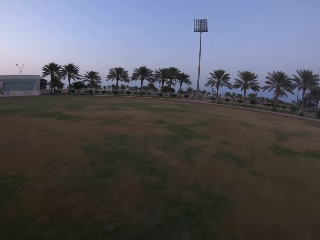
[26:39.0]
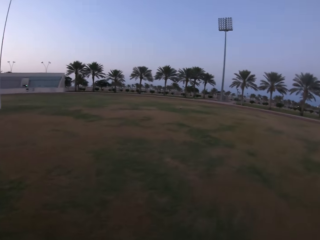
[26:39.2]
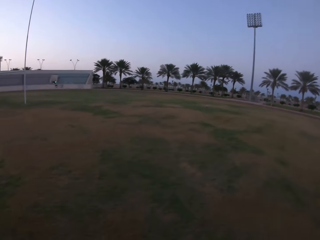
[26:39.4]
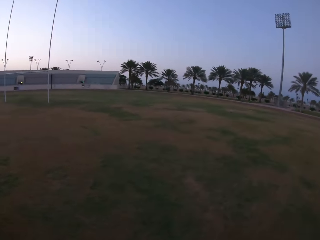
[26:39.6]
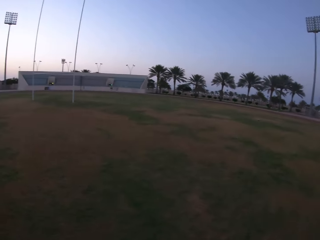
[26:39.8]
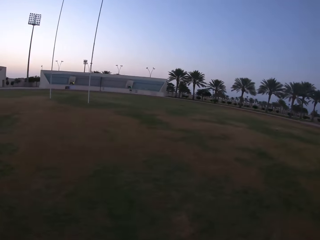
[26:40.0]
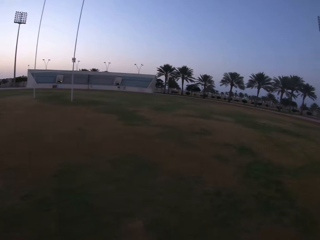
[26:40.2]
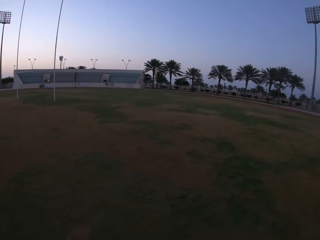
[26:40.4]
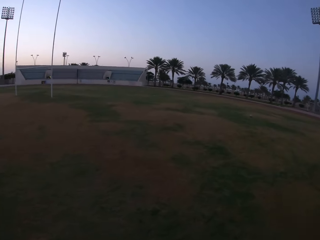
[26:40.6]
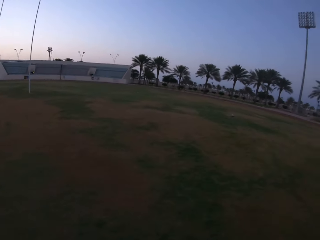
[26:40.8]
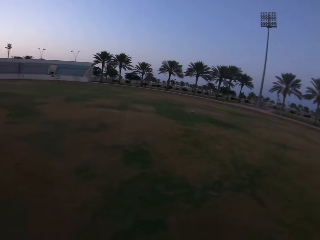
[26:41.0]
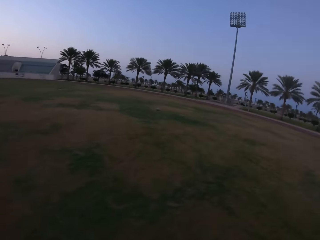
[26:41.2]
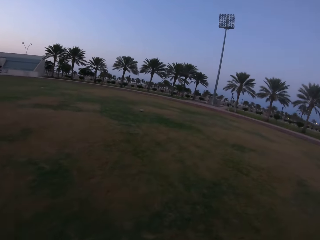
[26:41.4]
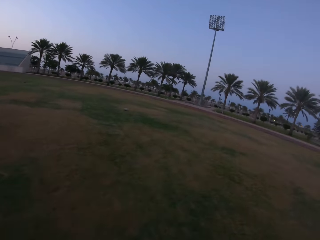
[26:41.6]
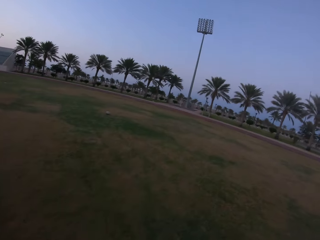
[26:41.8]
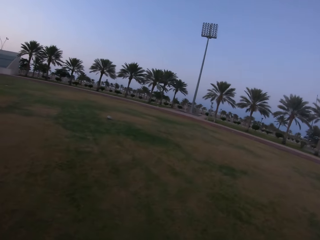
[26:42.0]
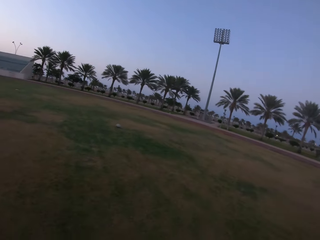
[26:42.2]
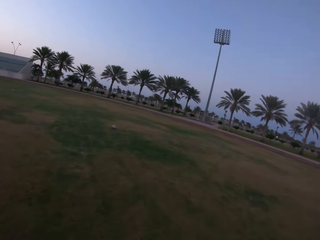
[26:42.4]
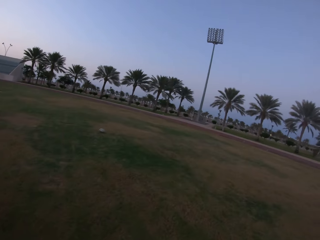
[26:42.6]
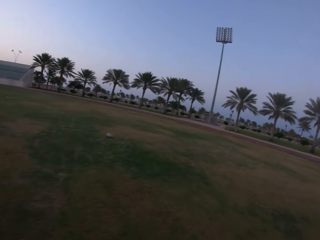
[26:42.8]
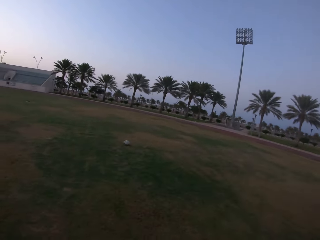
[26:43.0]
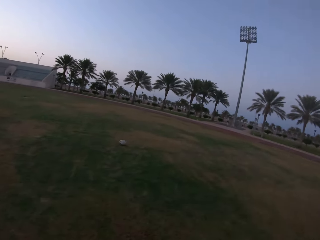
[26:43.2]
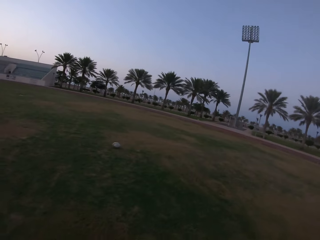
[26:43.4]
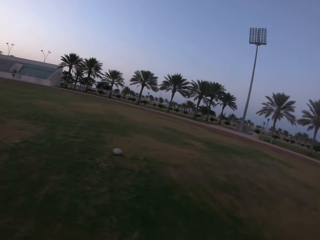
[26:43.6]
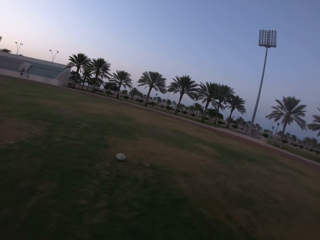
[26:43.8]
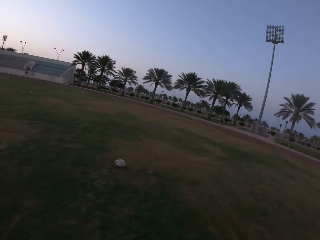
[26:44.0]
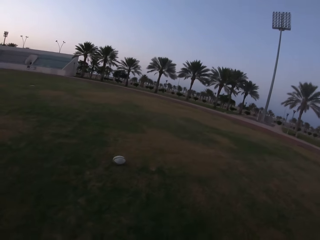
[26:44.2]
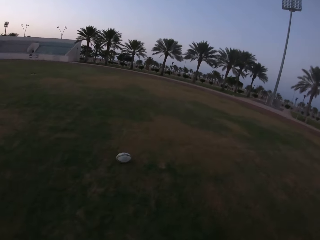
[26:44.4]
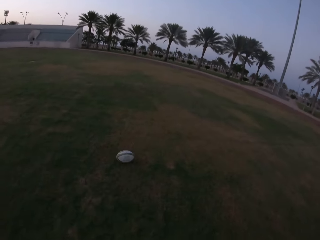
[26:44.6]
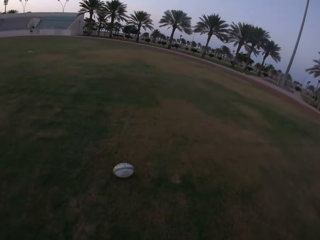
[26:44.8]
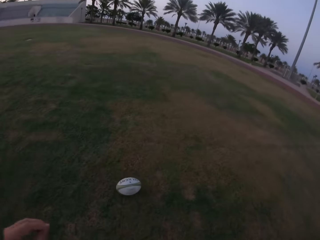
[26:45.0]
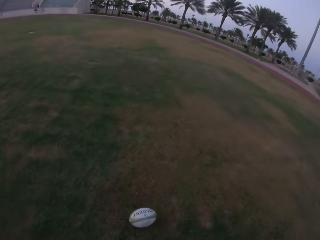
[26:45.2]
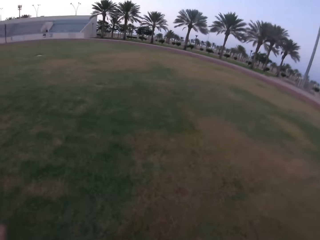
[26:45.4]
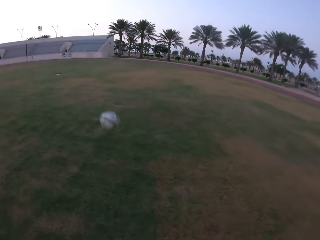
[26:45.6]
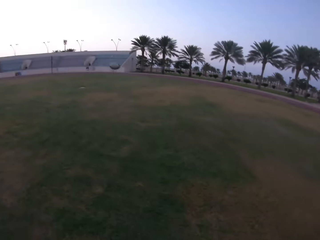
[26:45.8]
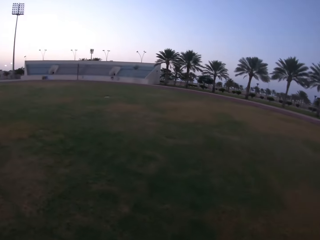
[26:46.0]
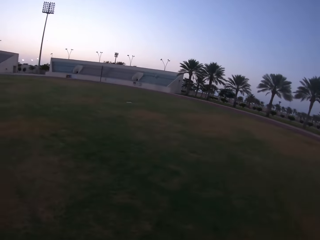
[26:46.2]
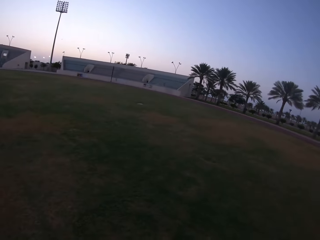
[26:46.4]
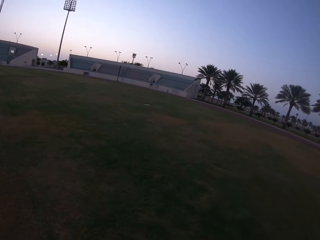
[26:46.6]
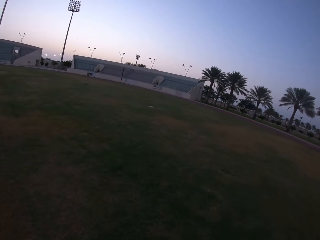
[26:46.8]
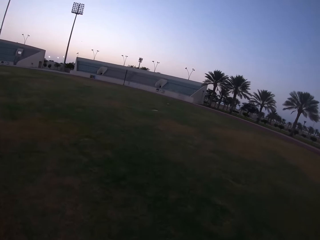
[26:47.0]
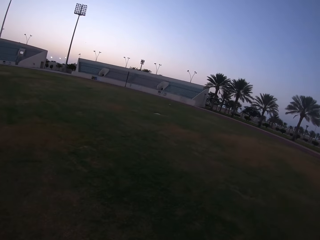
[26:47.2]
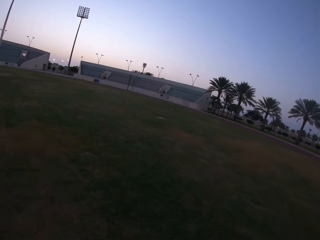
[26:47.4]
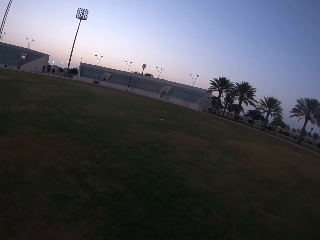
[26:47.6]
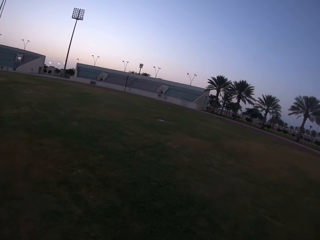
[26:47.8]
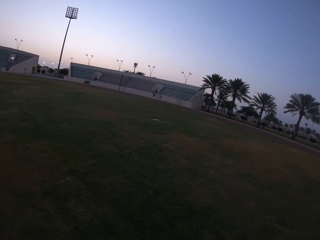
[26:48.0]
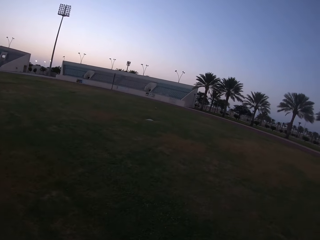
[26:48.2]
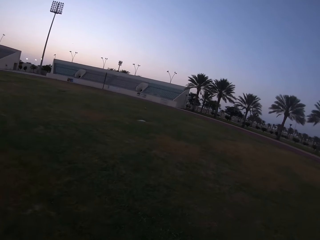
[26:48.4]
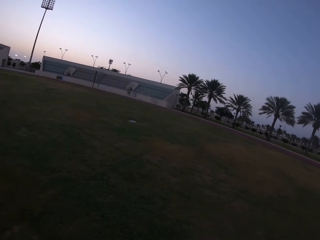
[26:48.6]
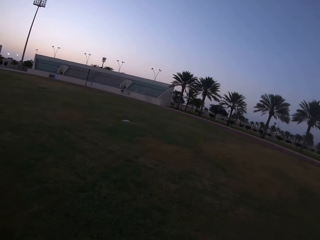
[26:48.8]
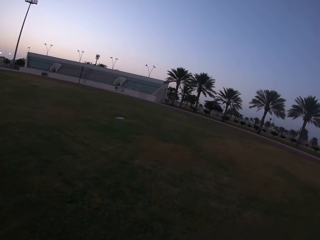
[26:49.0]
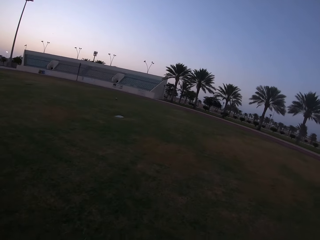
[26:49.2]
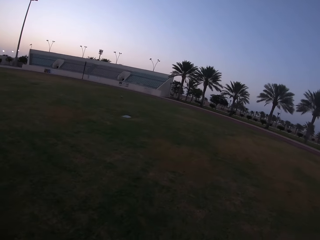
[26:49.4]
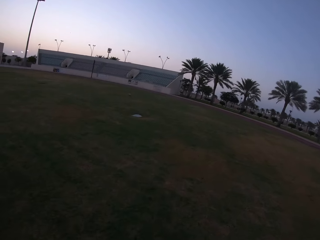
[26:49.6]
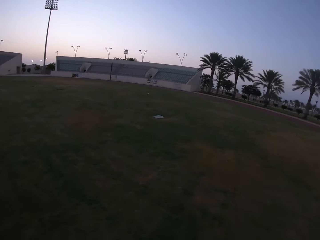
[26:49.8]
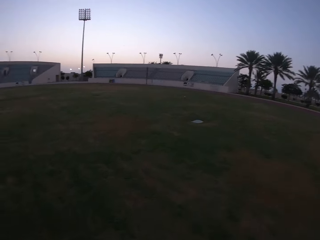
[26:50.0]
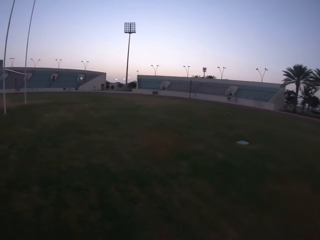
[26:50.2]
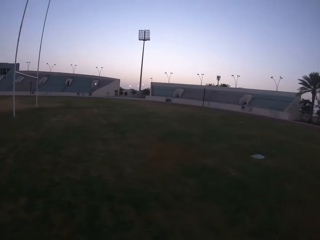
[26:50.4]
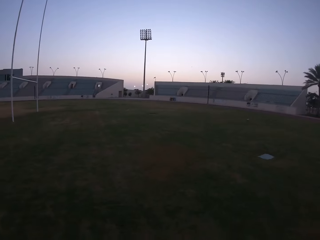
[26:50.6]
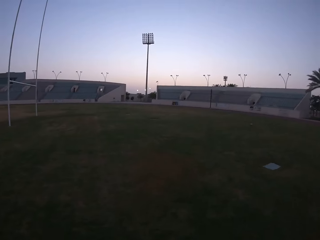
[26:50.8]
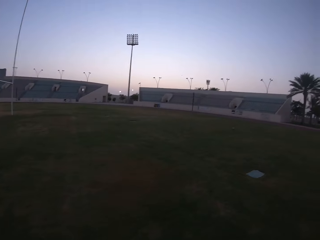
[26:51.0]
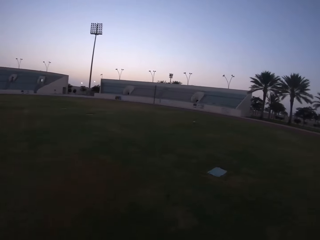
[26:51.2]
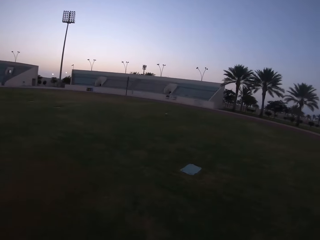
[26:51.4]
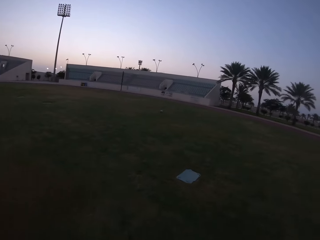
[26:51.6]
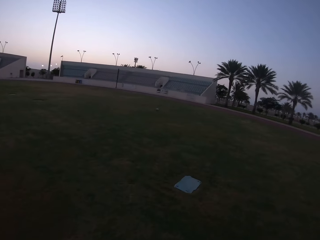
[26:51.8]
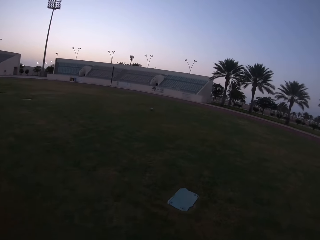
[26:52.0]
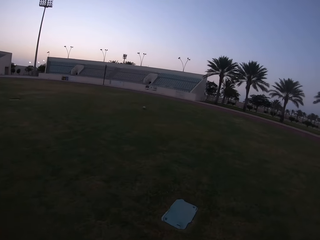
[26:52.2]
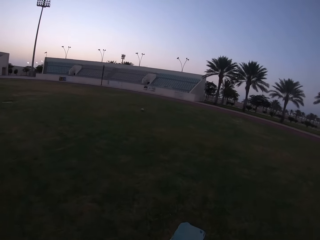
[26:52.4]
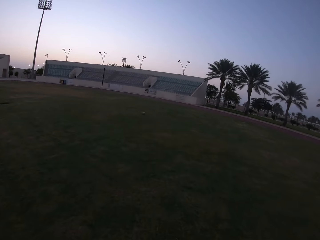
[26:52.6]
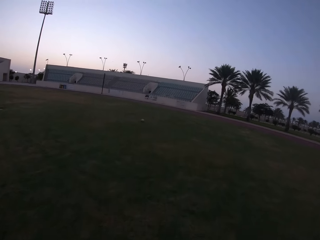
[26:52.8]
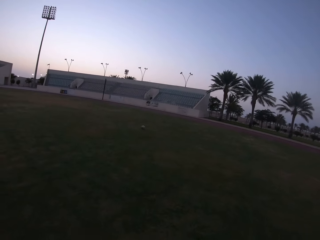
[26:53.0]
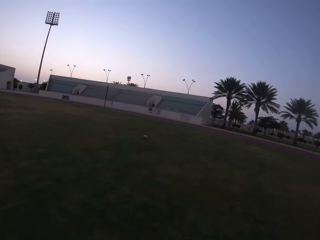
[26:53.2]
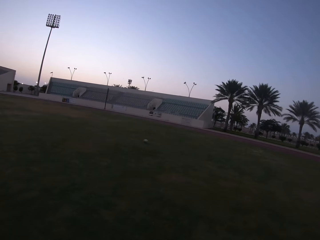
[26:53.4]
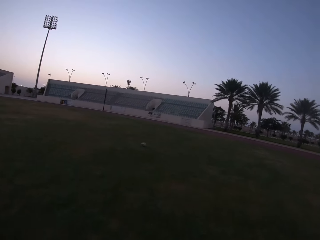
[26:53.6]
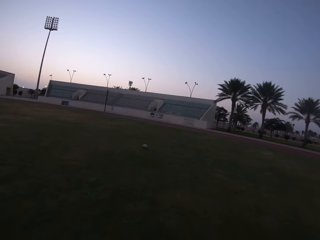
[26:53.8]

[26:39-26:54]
The camera wearer kicks the ball in the field. They run in the field. They walk towards the ball.

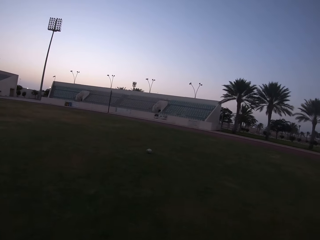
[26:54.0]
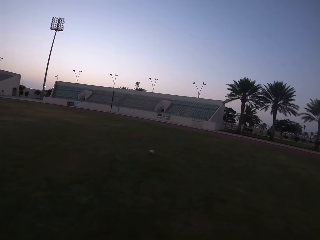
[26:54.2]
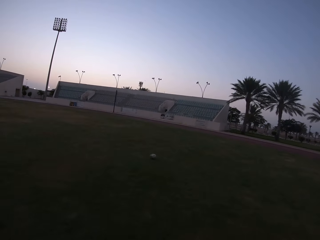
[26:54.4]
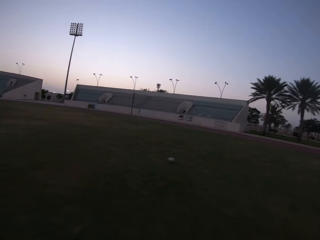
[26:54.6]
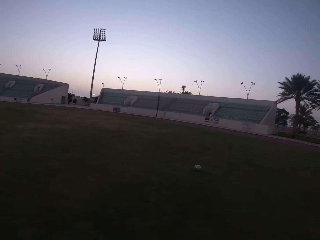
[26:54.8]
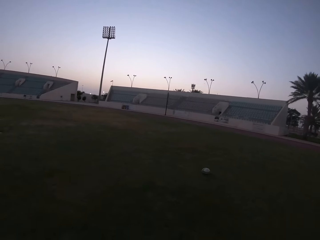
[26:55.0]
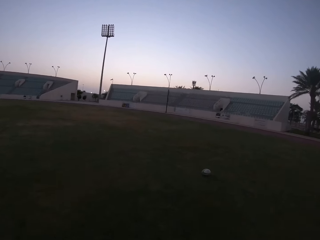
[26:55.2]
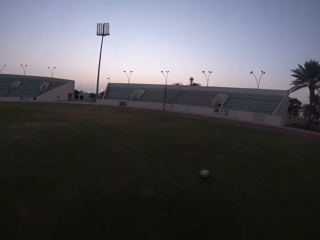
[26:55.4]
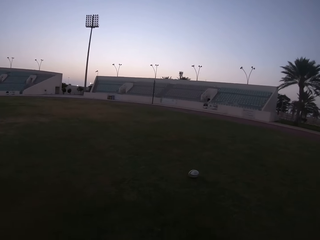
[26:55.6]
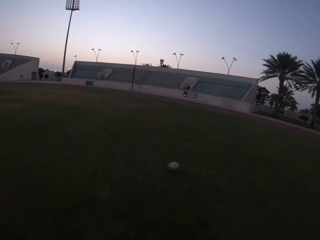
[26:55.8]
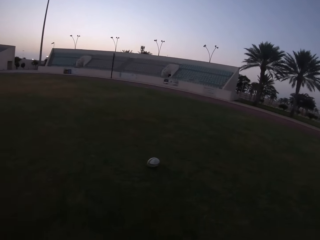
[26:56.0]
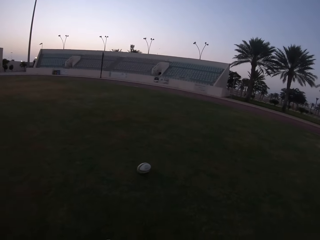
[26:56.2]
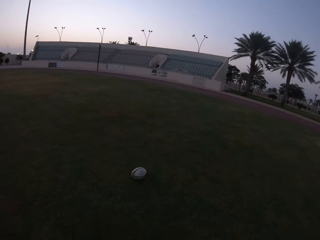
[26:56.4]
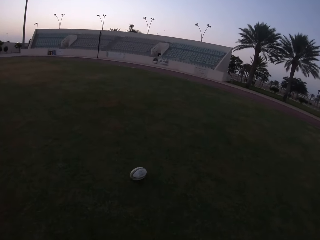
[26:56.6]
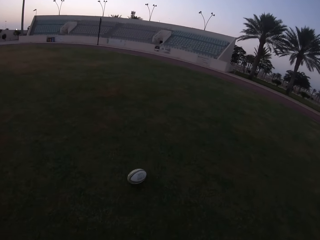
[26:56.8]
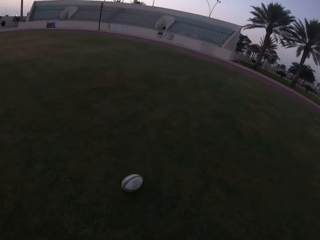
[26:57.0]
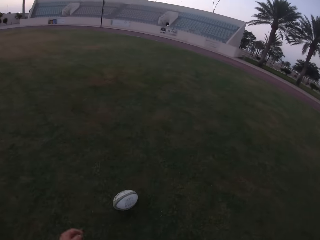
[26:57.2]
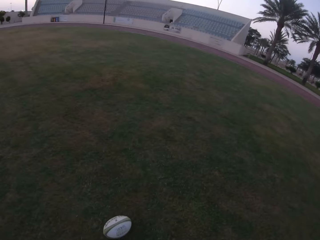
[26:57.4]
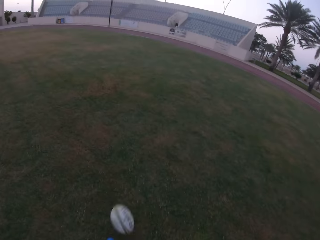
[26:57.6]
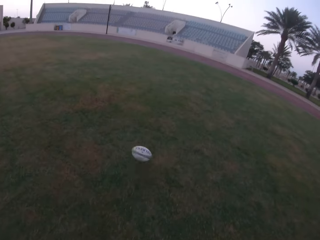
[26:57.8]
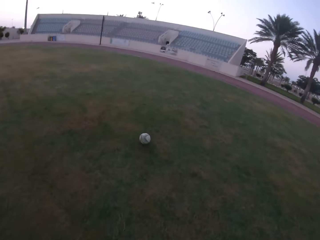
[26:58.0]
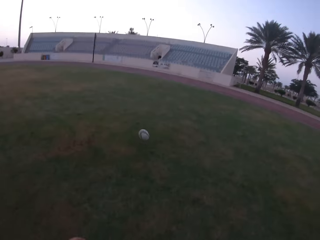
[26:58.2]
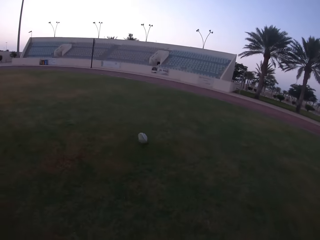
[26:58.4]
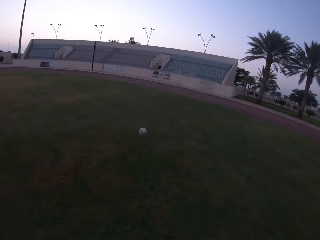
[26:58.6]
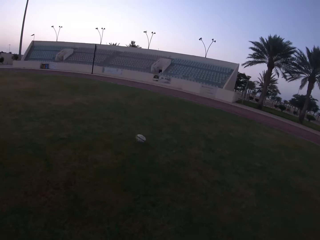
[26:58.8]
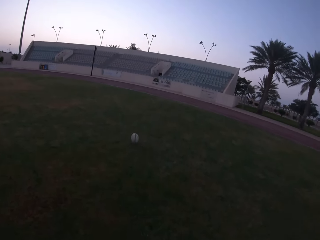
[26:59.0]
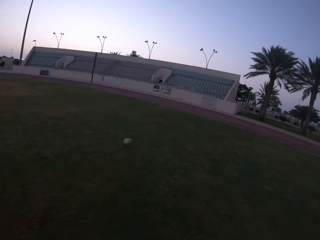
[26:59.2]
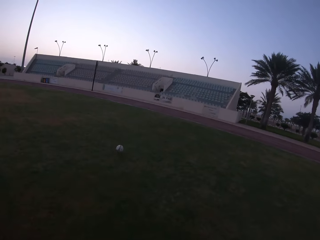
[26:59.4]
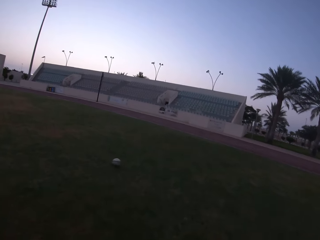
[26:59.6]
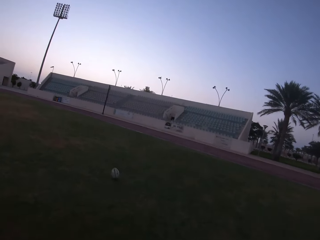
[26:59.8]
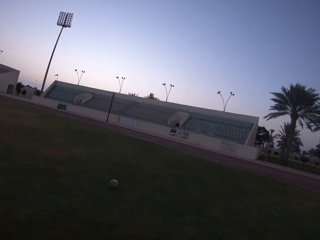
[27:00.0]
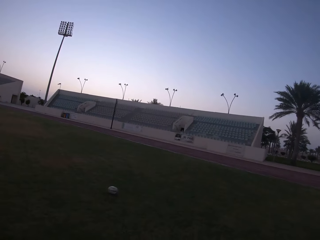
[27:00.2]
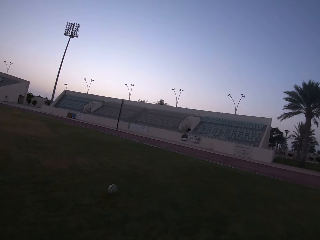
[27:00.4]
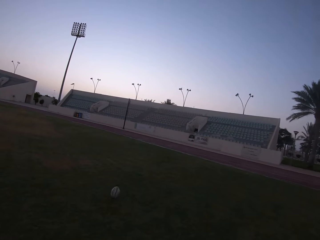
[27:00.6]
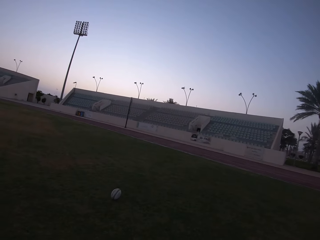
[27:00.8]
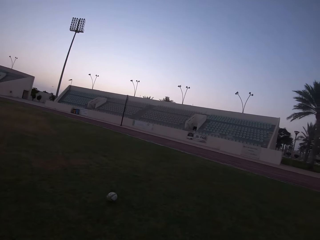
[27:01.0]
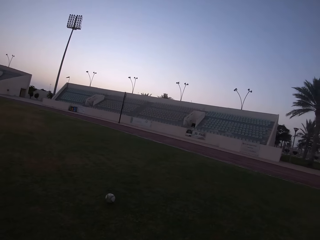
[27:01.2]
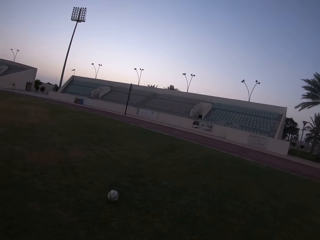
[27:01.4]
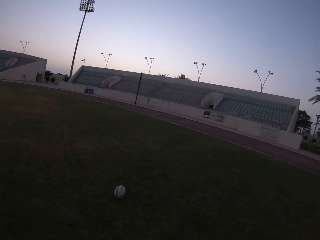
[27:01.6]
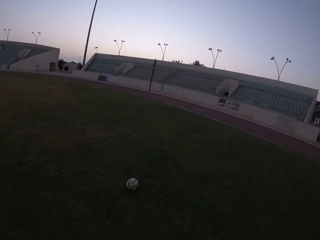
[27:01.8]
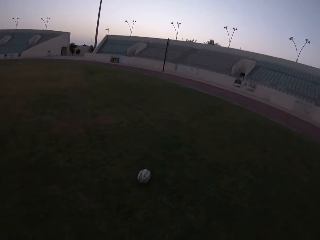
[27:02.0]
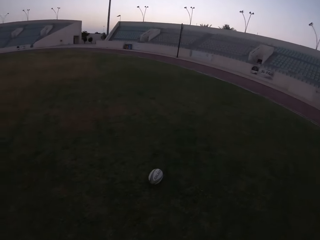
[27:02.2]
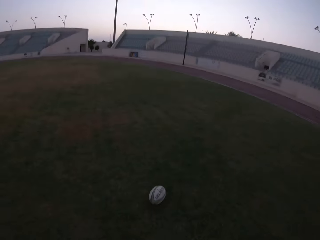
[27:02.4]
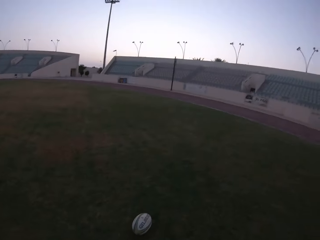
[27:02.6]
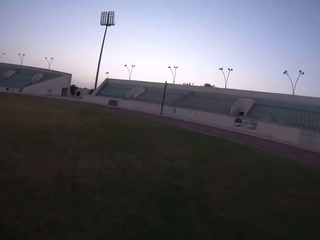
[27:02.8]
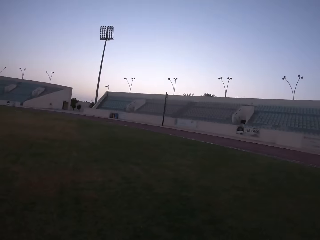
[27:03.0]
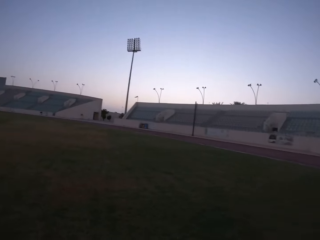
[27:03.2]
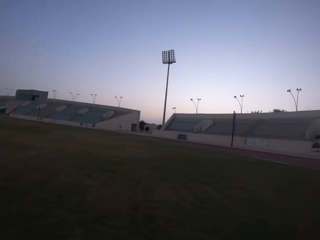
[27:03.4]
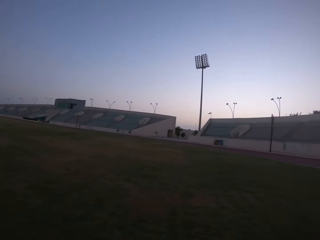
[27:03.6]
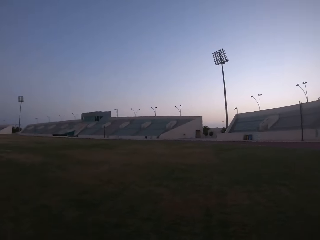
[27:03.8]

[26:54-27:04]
The camera wearer kicks the ball in the field. They kick the ball again. They walk in the field.
